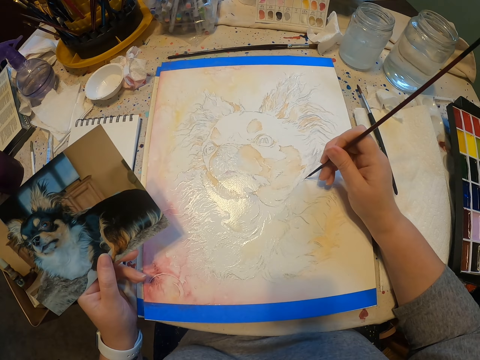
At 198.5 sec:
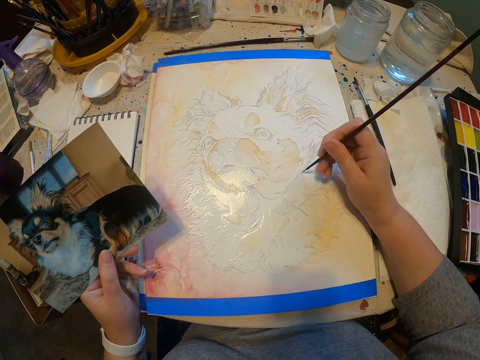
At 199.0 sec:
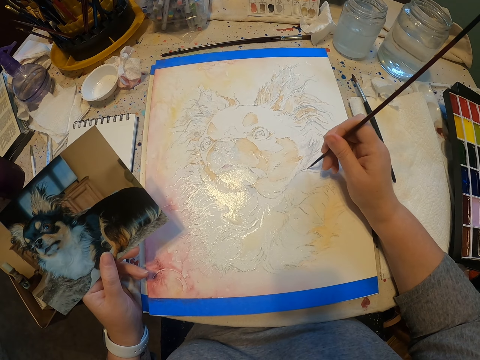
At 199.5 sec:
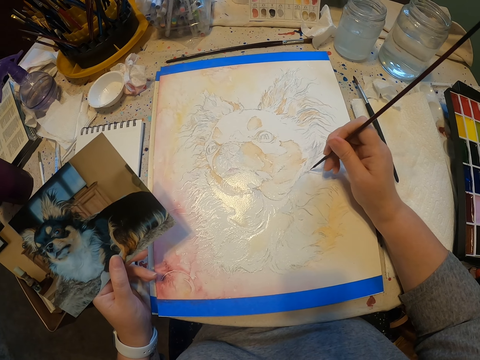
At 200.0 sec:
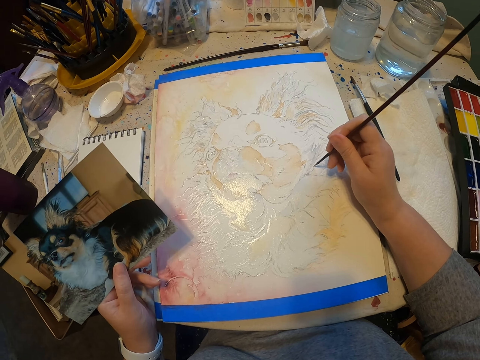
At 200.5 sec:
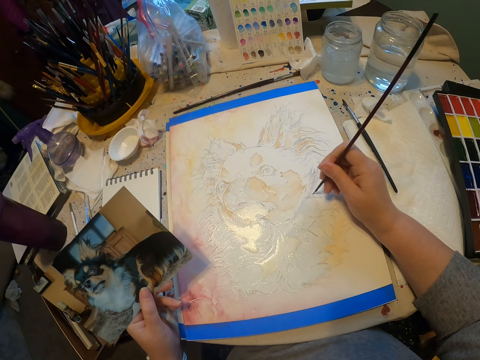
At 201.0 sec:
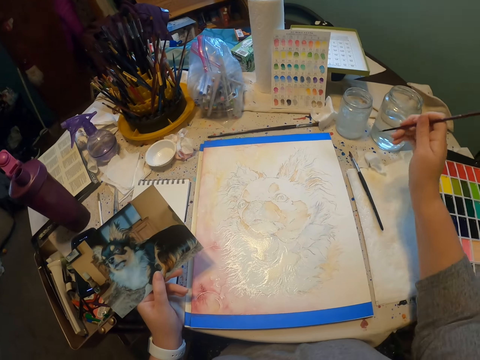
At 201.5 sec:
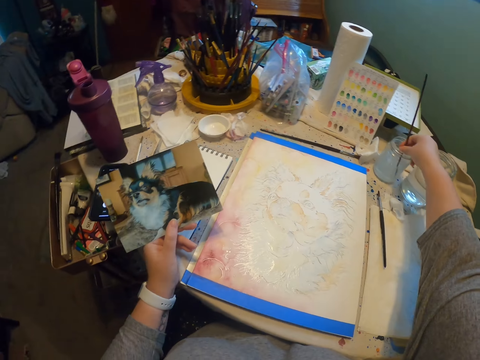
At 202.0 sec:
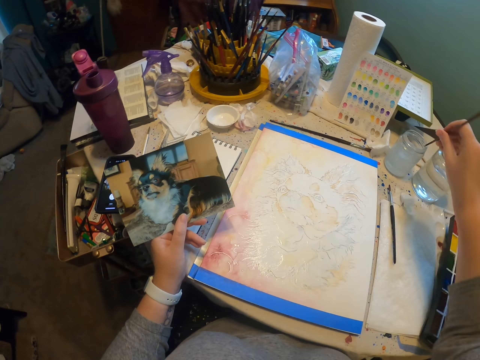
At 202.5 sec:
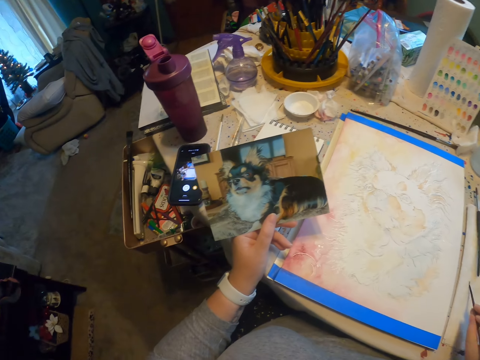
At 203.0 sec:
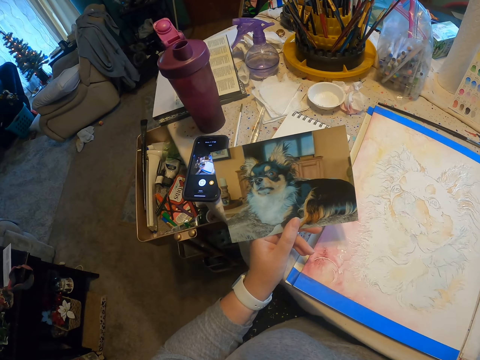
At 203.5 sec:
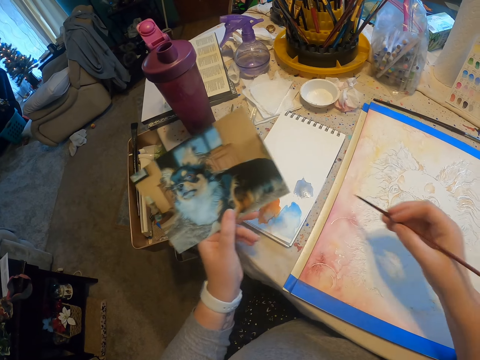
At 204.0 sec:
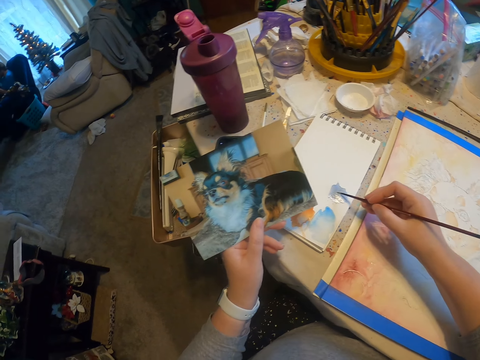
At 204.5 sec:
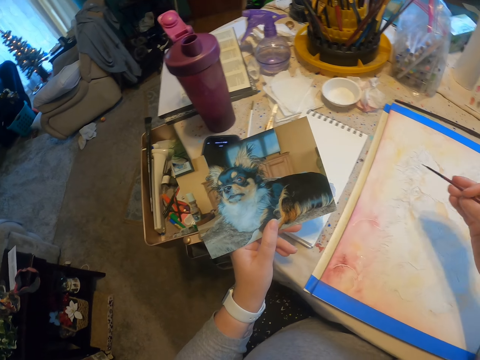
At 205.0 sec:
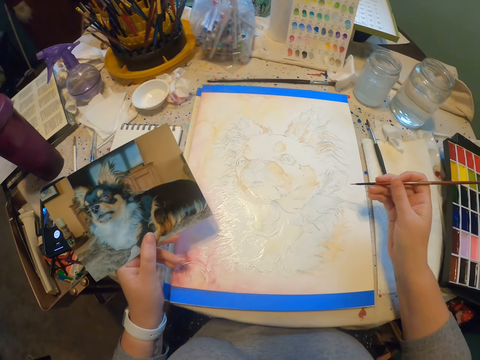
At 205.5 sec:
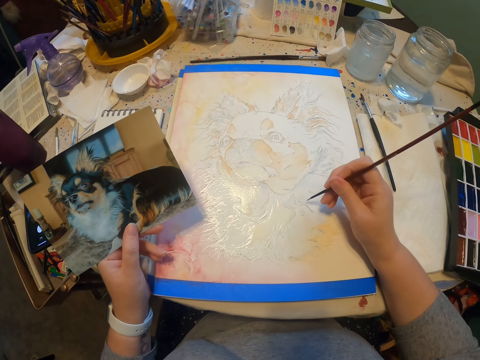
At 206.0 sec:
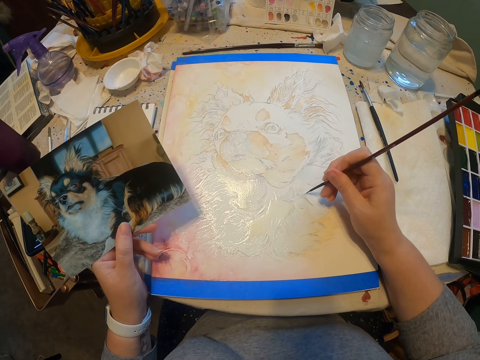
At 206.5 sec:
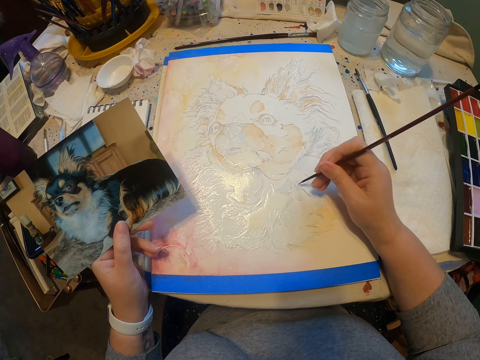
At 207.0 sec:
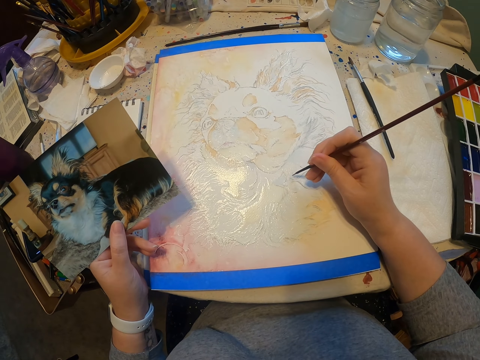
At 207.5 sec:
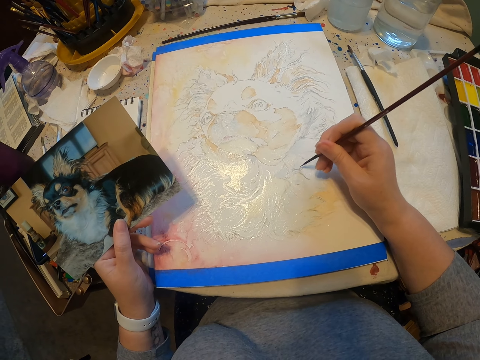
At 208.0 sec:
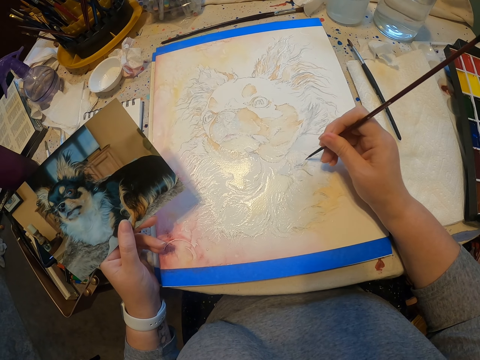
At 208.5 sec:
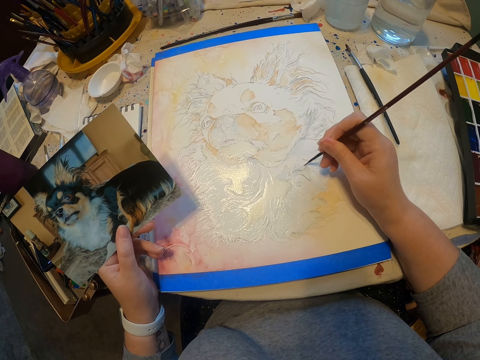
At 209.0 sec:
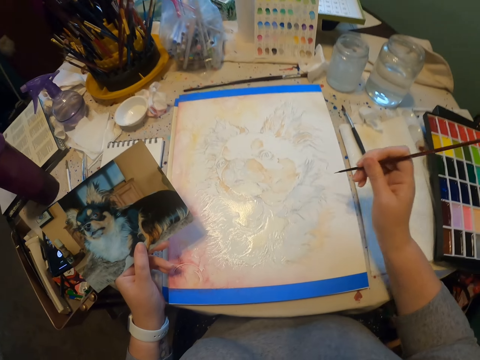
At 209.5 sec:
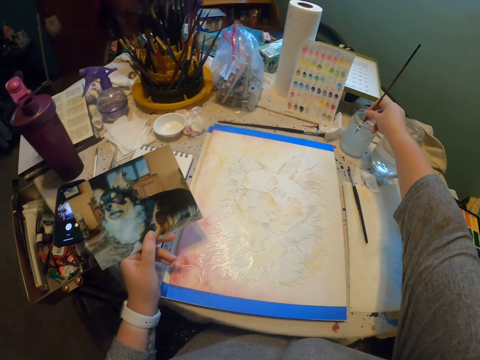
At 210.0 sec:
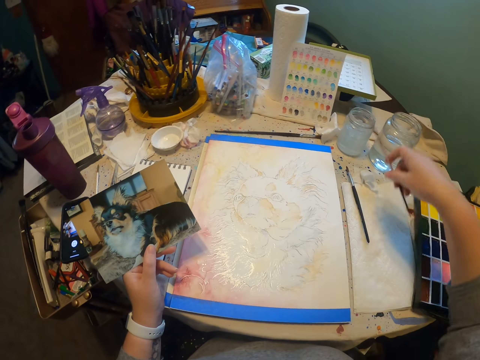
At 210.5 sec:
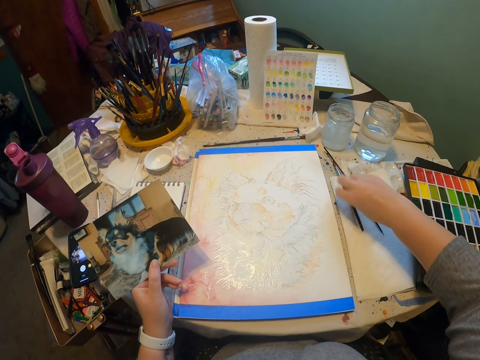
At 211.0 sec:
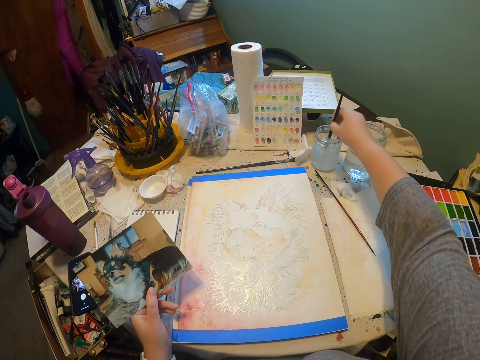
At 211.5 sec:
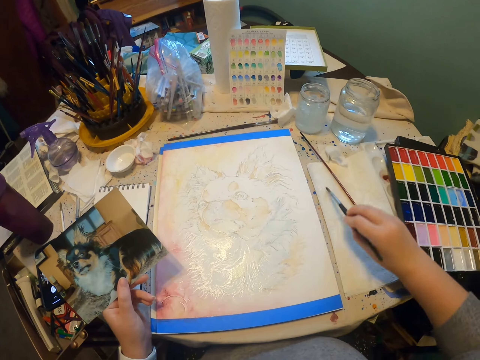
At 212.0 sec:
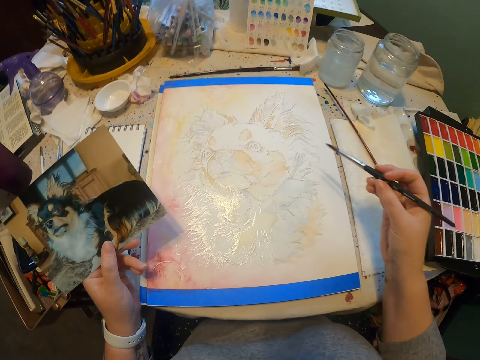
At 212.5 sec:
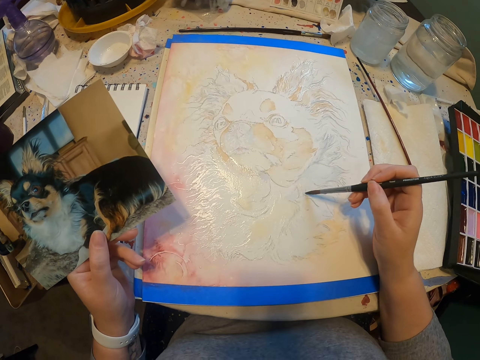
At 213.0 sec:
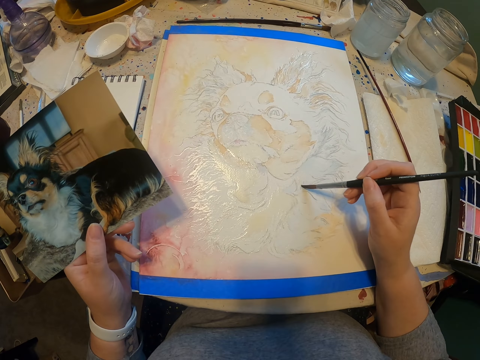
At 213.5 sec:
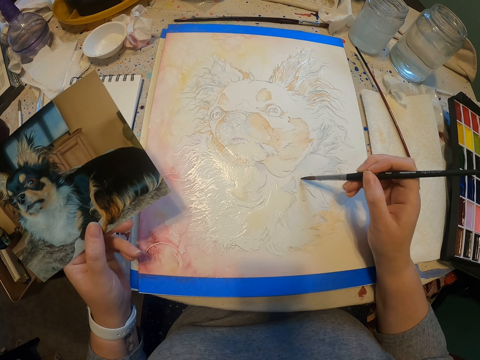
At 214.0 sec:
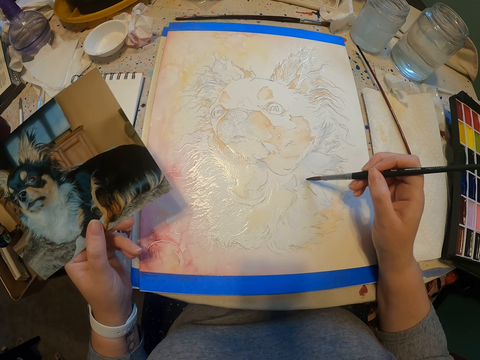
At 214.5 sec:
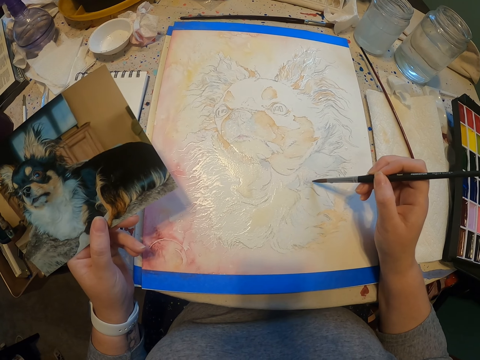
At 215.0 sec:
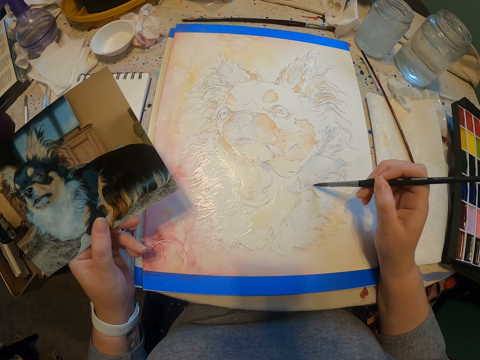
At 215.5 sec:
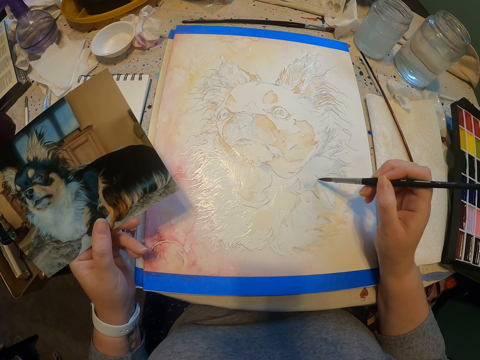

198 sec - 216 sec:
The camera wearer dips the painting brush into the liquid. They rub the brush on the paint. They paint the picture using the painting brush. They dip the painting brush into the liquid. They put the brush on the table. They pick up the painting brush. They dip the painting brush into the liquid. They paint the picture using the painting brush.

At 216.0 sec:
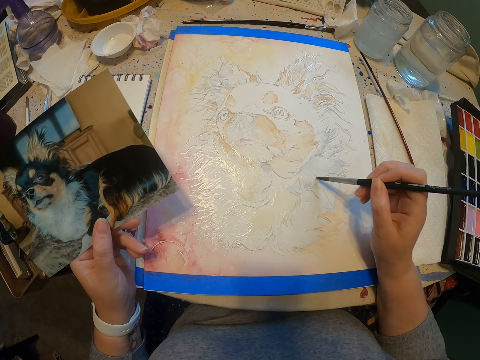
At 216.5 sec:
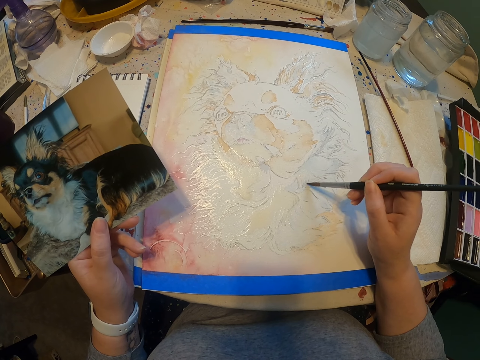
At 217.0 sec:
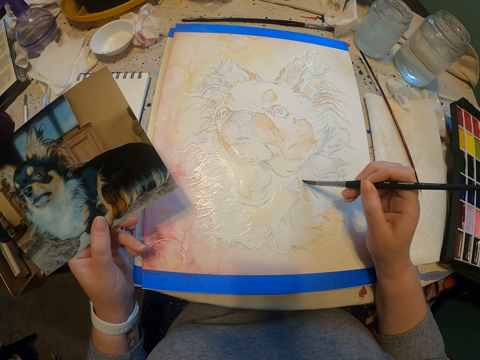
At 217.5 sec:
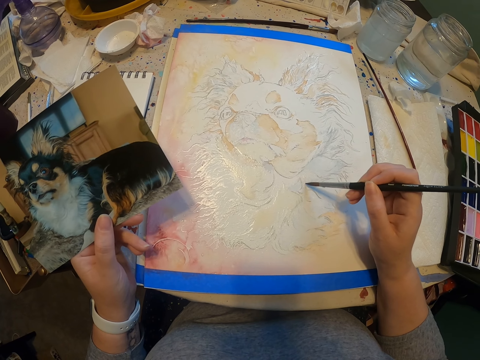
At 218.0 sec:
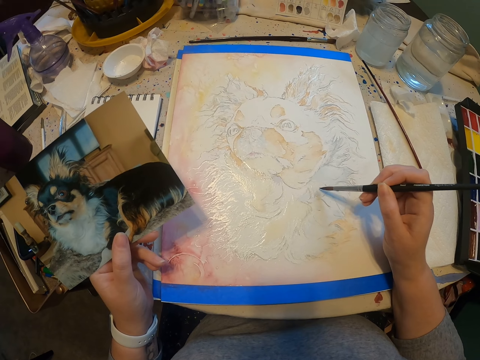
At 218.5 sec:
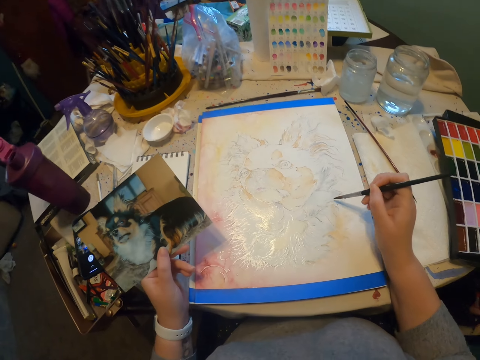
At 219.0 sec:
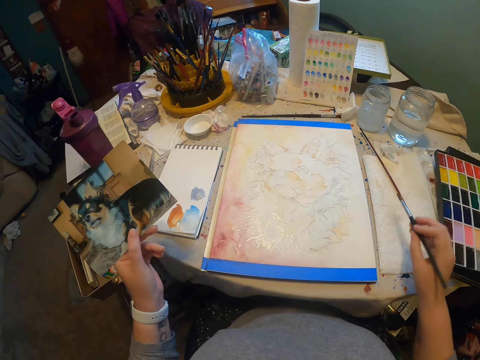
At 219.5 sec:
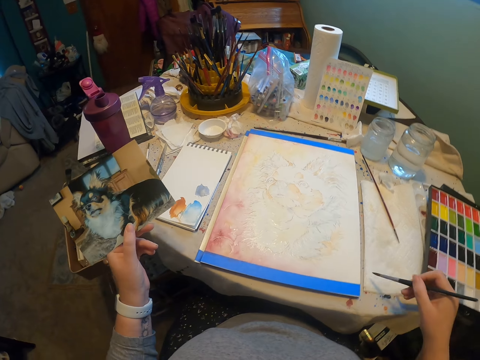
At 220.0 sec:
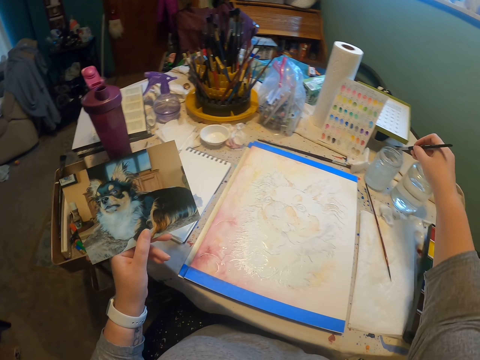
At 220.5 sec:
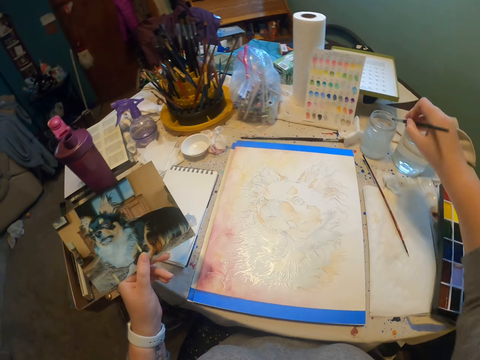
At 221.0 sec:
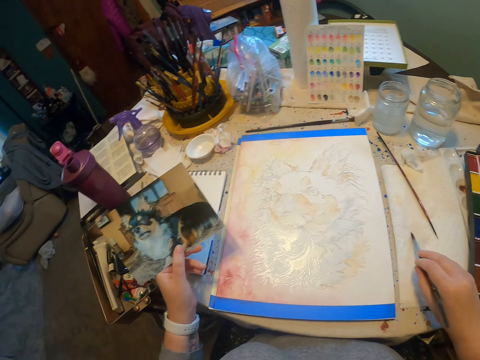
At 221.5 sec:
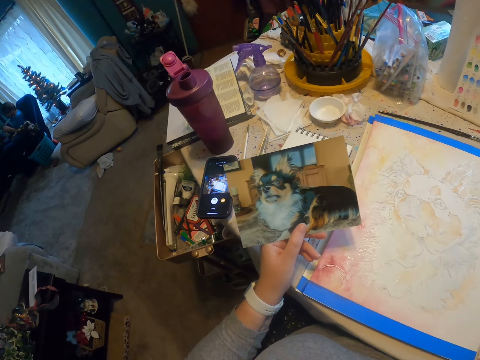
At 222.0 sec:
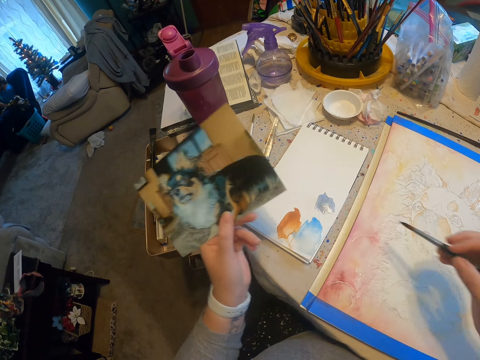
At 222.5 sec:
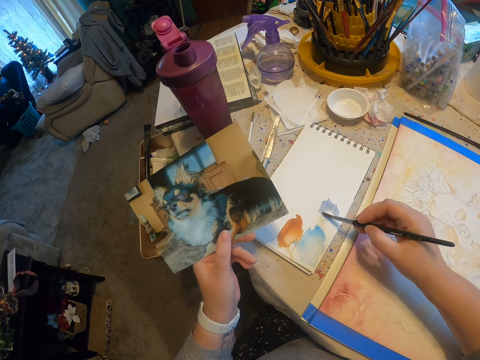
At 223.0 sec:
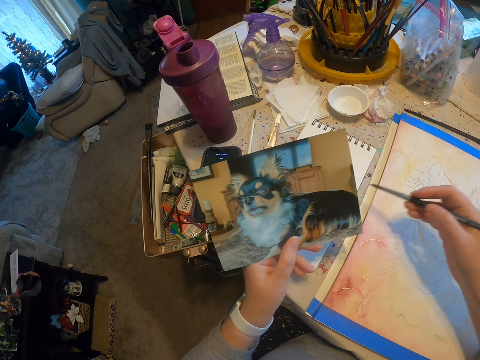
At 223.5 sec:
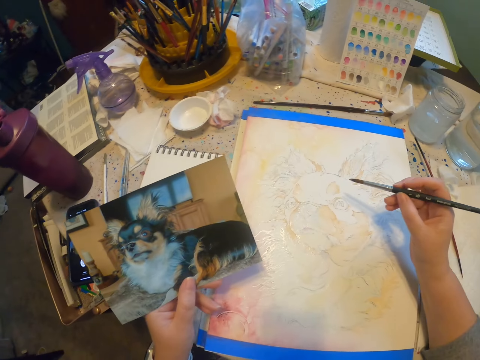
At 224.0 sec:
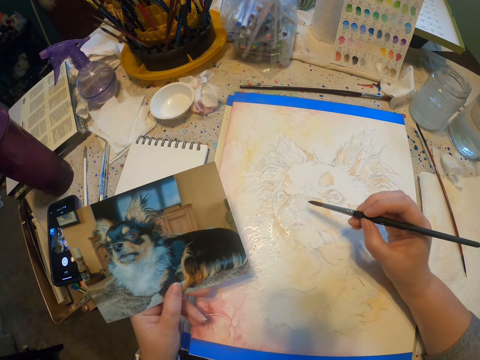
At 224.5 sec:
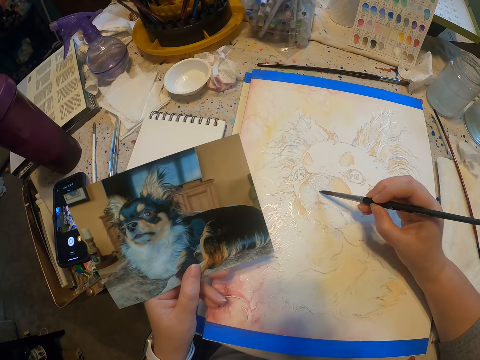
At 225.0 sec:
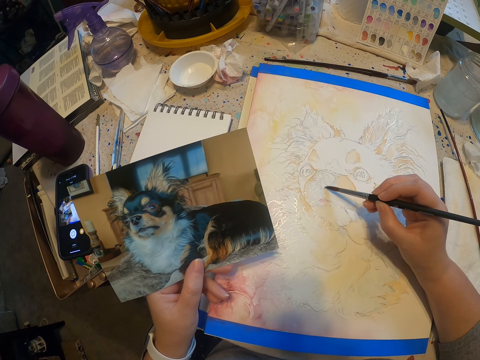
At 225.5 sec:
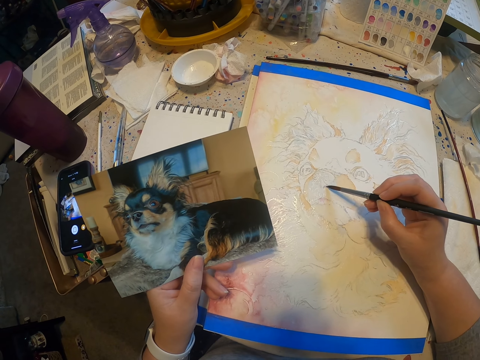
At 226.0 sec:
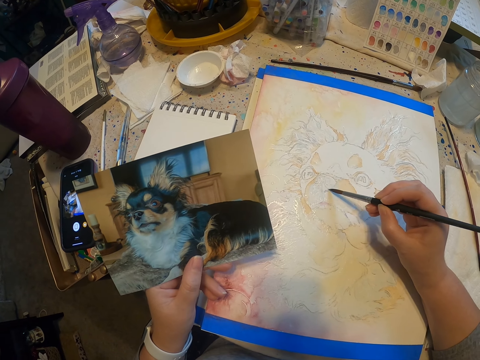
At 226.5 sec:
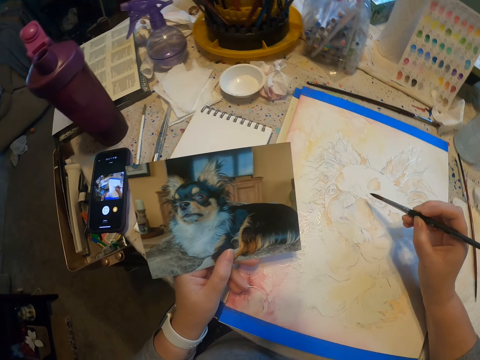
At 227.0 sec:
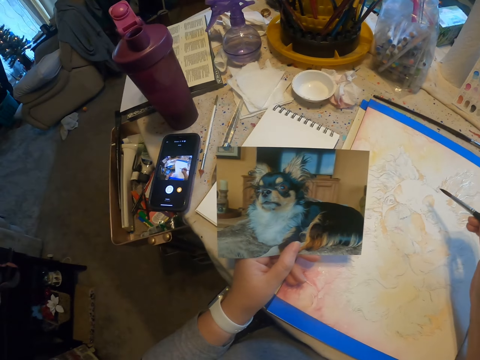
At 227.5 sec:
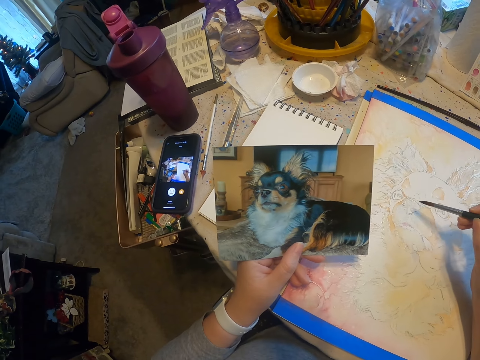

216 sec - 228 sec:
The camera wearer dips the painting brush into the liquid. They rub the brush on the paint. They paint the picture using the painting brush.
